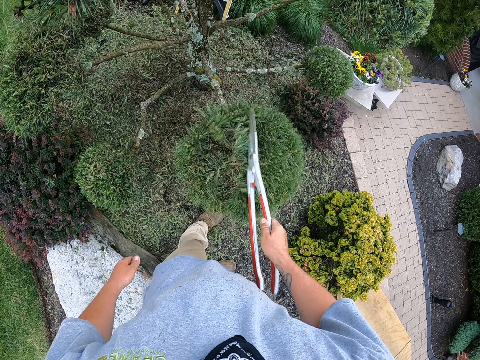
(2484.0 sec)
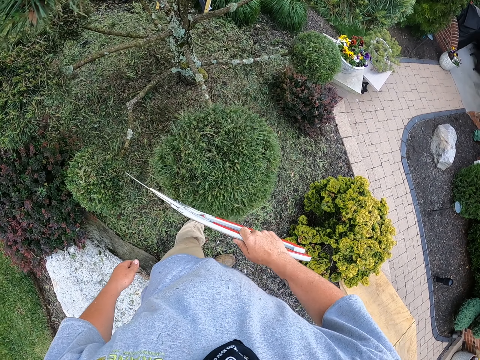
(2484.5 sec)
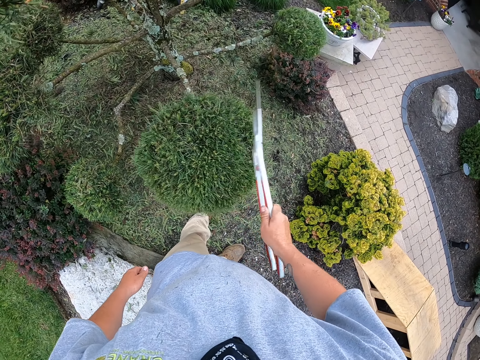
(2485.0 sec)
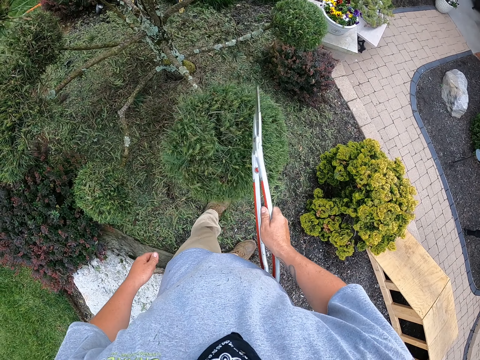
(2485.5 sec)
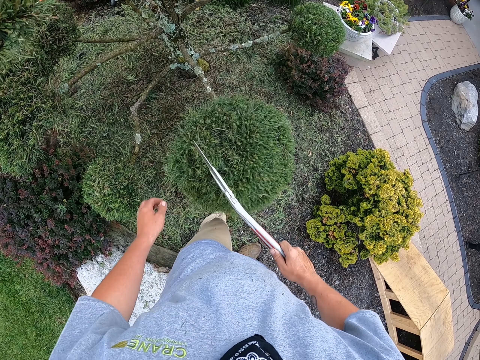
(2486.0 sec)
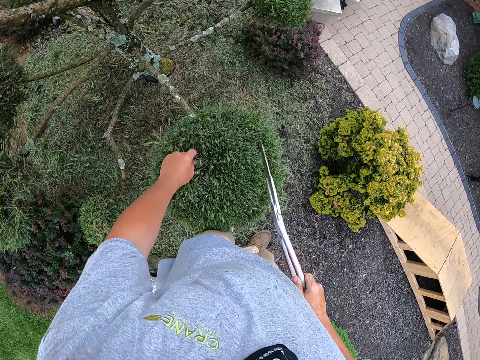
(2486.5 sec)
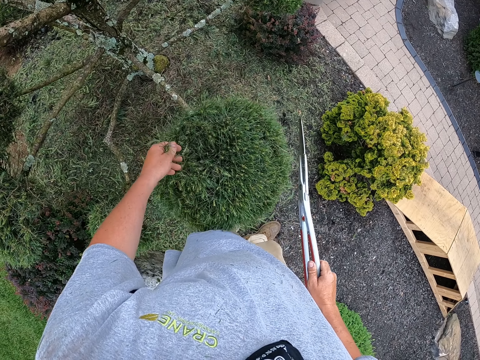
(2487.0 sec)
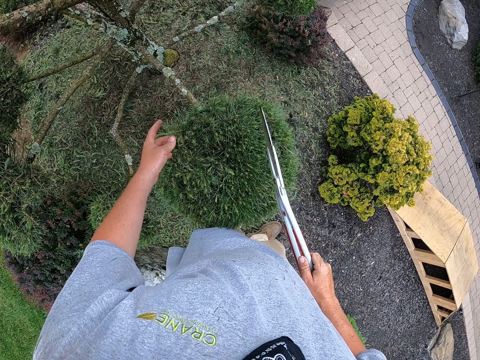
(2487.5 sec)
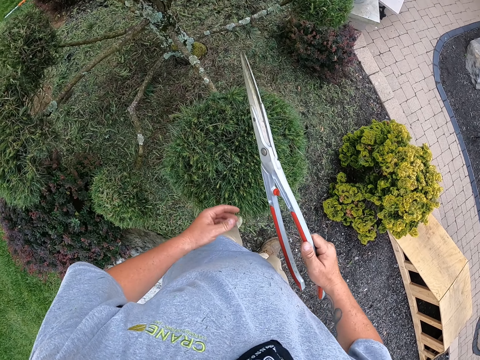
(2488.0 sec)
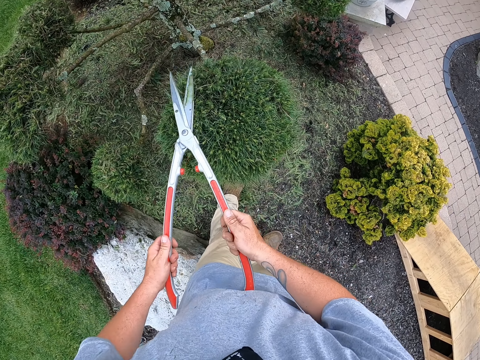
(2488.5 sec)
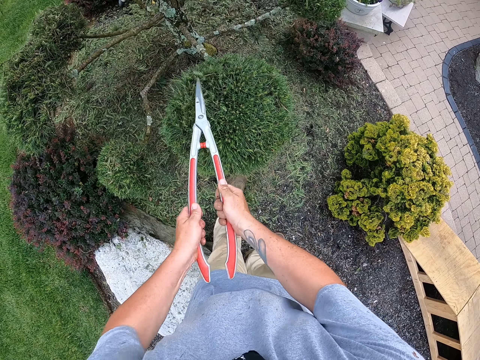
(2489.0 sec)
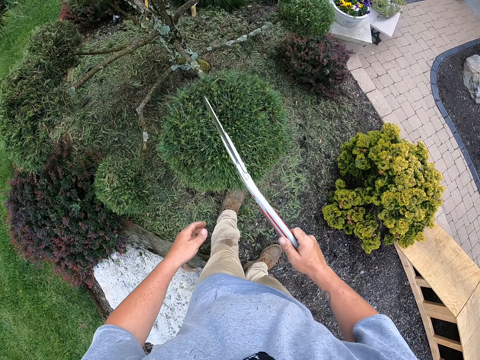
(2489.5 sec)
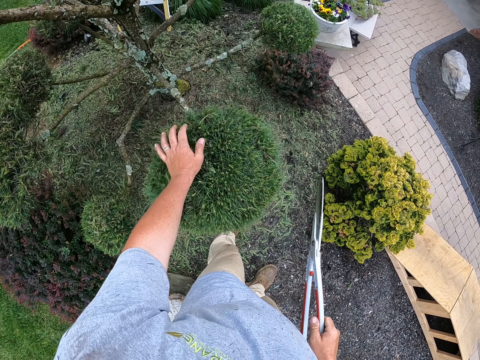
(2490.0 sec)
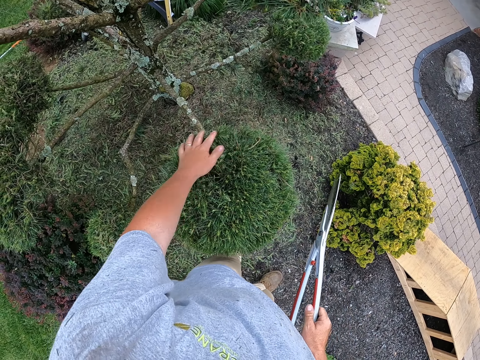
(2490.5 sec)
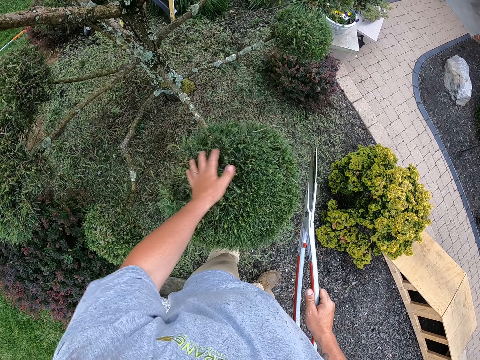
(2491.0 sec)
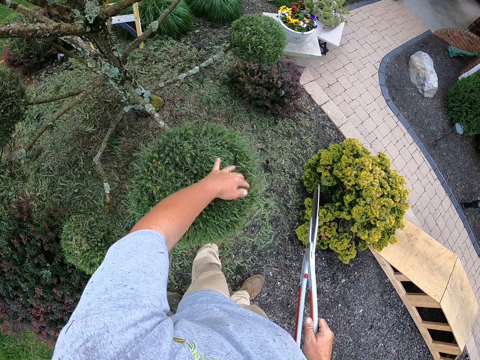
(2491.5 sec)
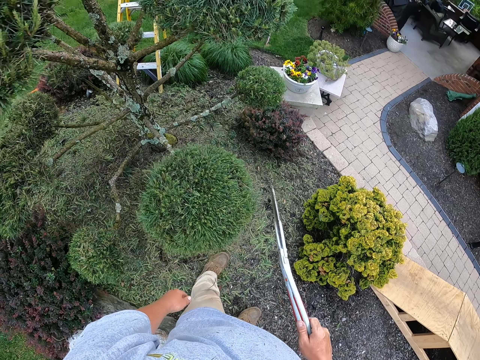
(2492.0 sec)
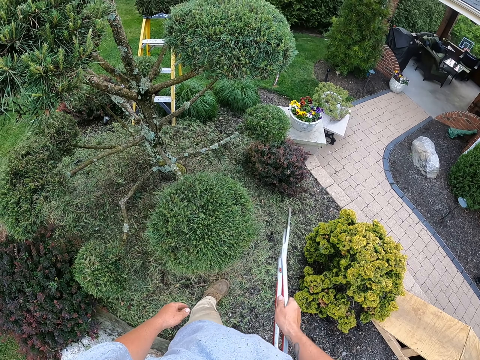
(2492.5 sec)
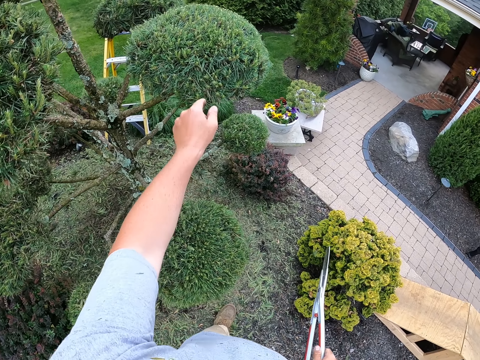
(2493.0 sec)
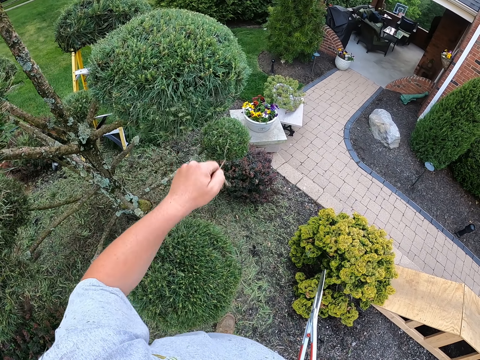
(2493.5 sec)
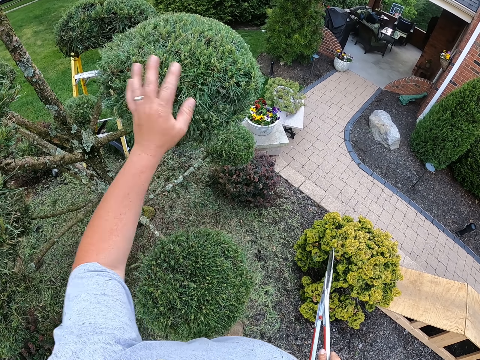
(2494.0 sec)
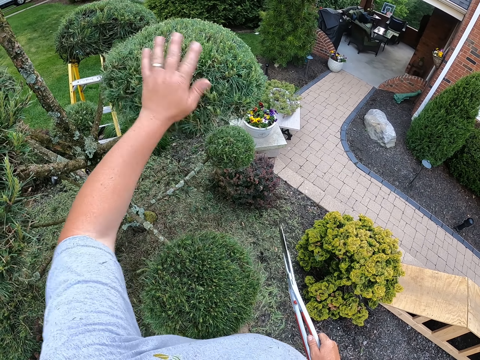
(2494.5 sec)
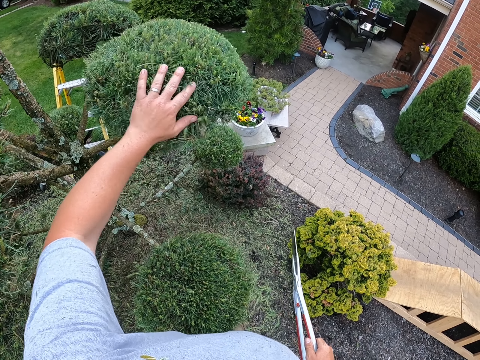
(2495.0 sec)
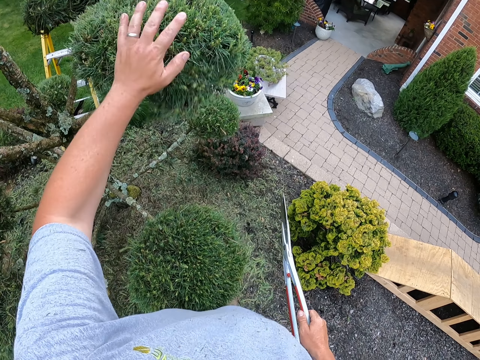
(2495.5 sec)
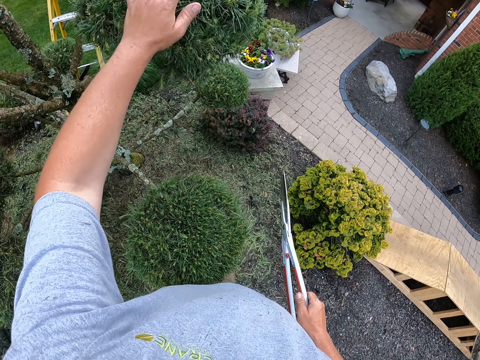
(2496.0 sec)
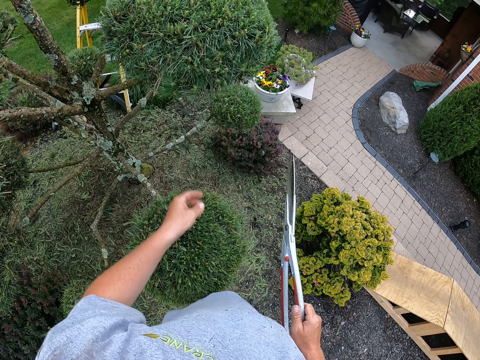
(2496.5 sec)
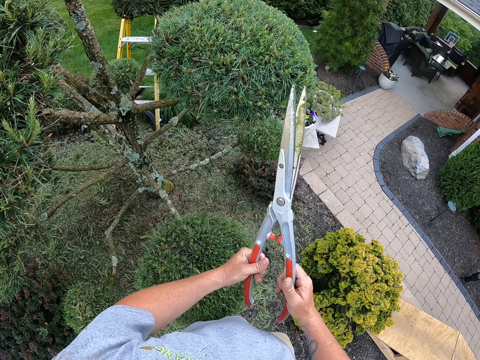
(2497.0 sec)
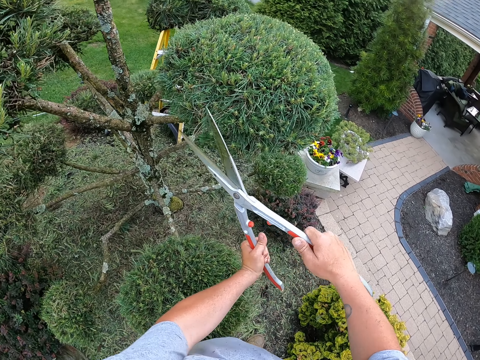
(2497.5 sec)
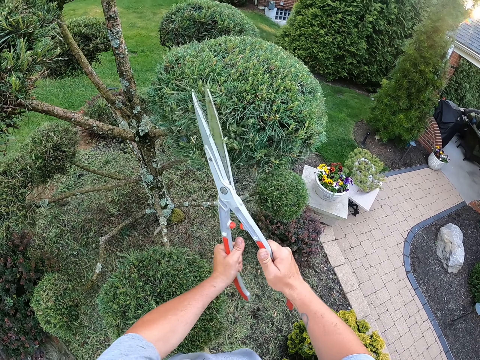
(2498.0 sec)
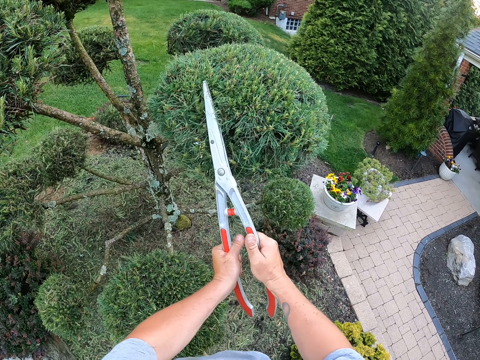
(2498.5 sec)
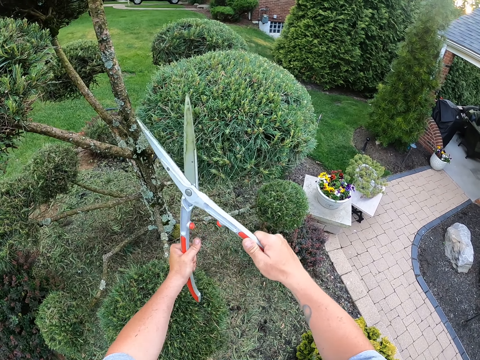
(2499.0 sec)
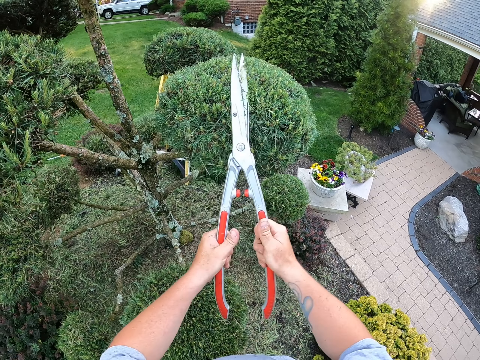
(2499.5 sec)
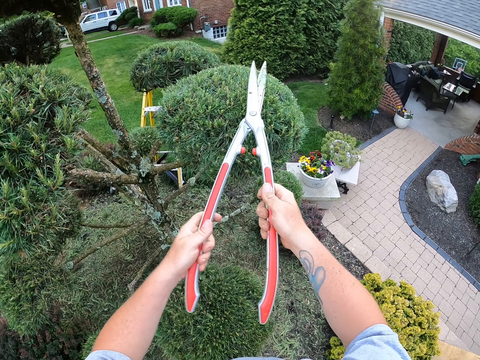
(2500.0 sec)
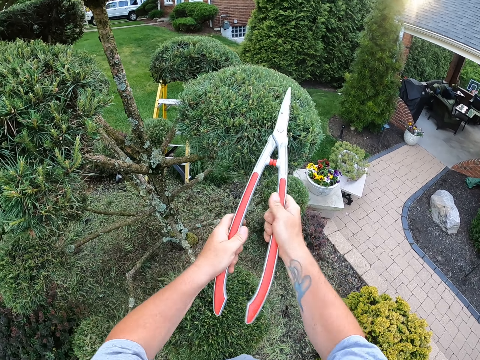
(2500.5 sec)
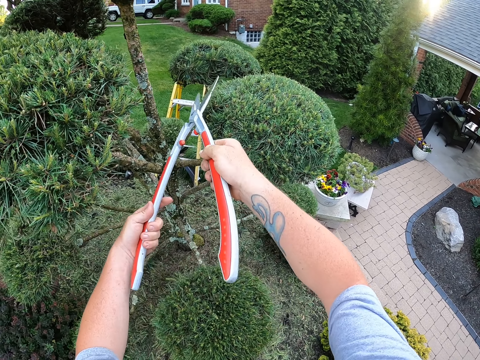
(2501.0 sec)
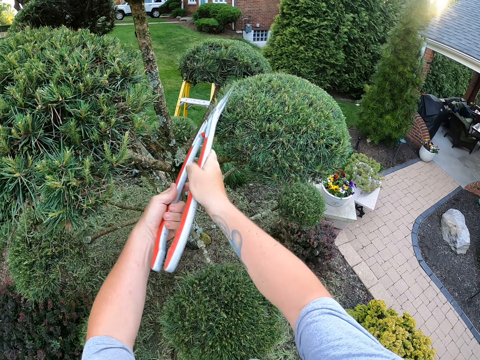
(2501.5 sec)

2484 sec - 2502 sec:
The camera wearer taps the flower with the pruning shears. They touch the flower. They hold the pruning shears with both hands. They trim the tree using the pruning shears. They remove the cut leaves from the tree with the left hand and the pruning shears. They touch the flower. They hold the pruning shears with both hands. They trim the tree using the pruning shears.

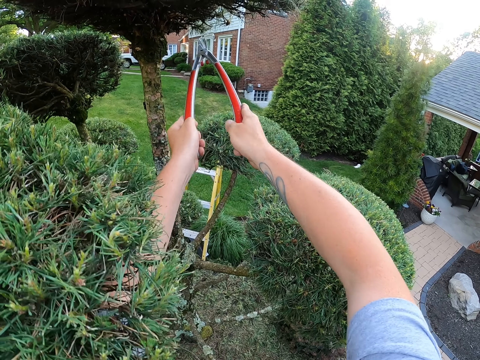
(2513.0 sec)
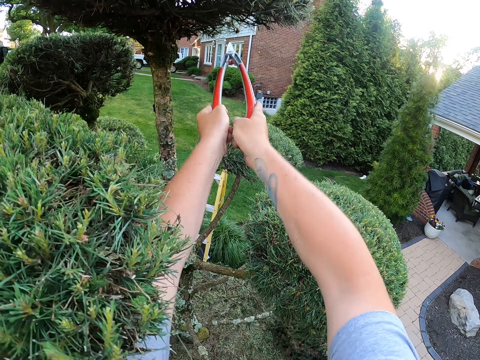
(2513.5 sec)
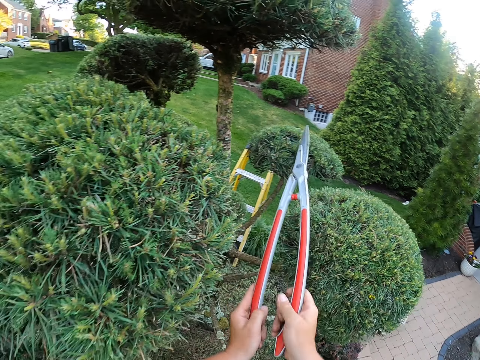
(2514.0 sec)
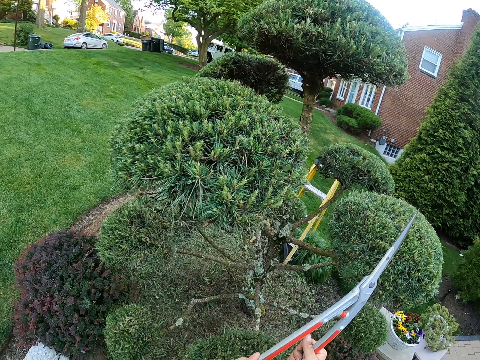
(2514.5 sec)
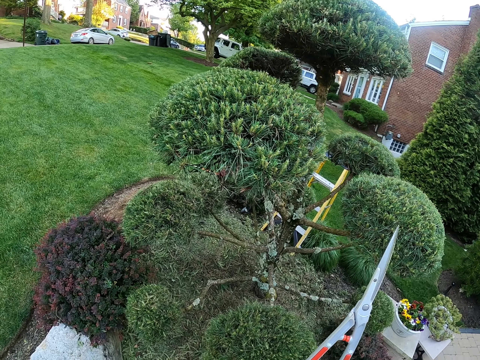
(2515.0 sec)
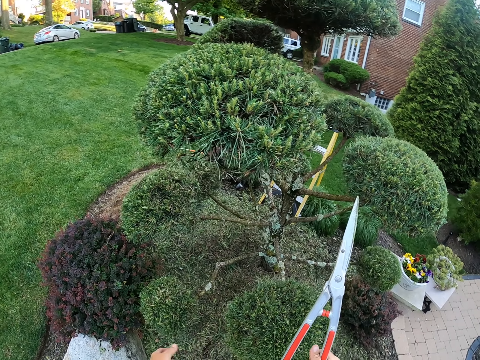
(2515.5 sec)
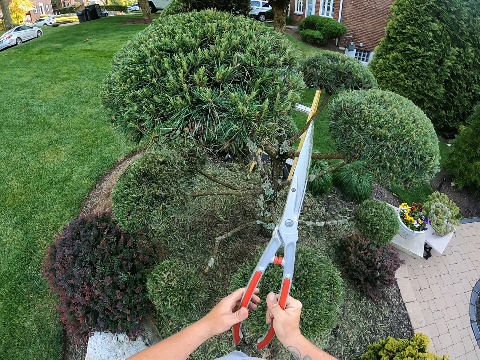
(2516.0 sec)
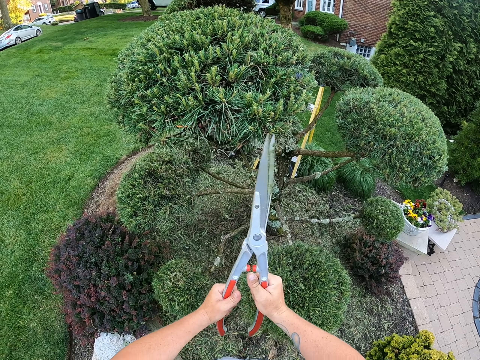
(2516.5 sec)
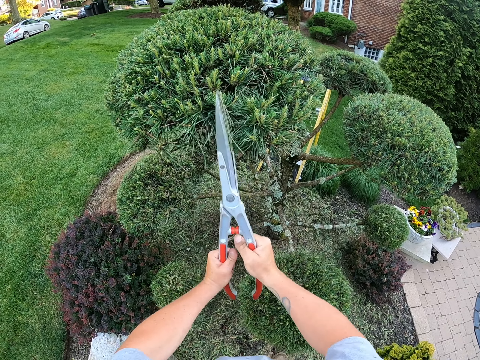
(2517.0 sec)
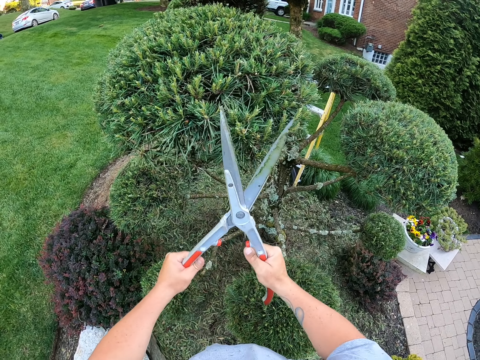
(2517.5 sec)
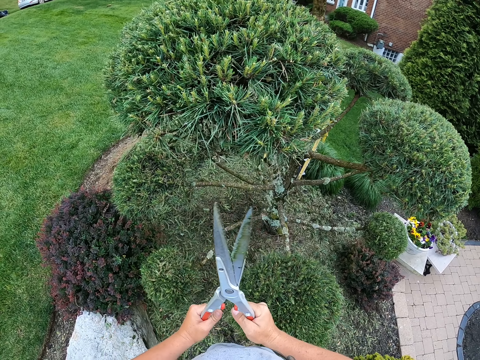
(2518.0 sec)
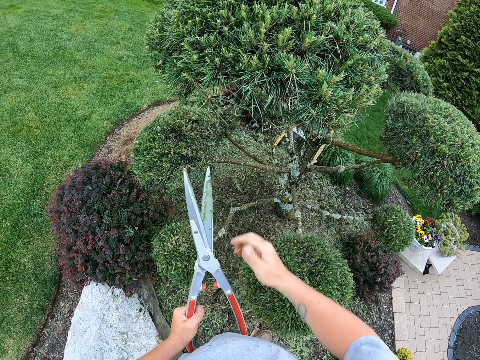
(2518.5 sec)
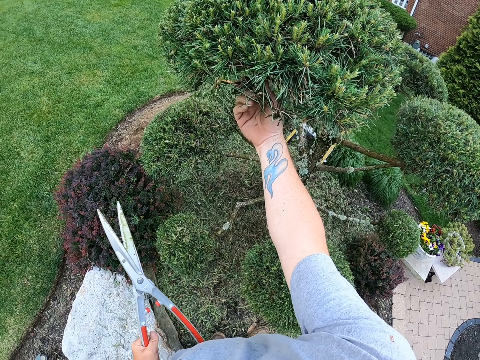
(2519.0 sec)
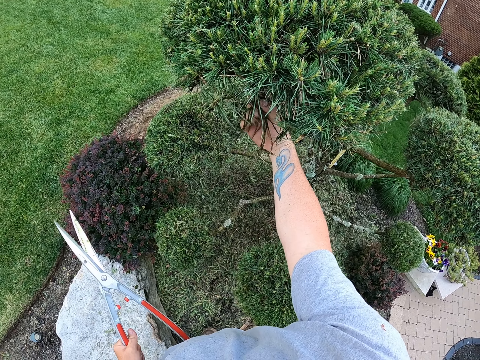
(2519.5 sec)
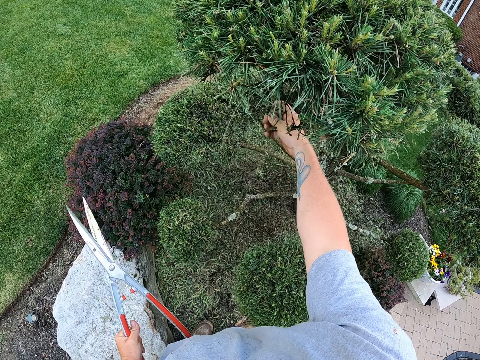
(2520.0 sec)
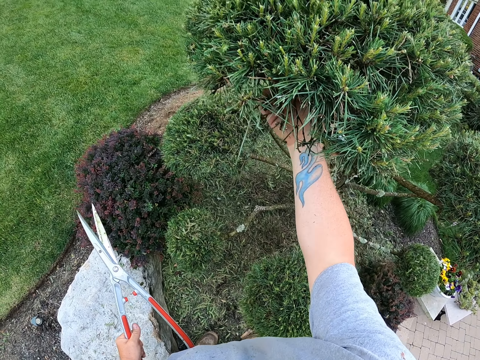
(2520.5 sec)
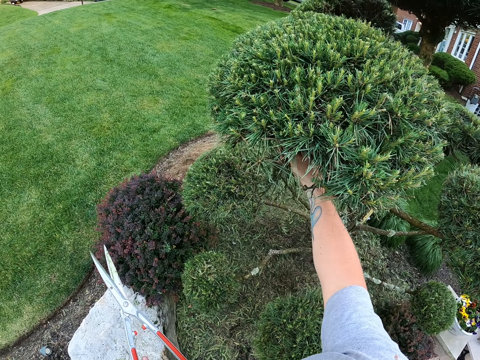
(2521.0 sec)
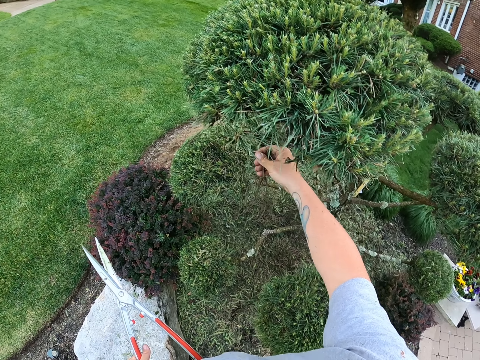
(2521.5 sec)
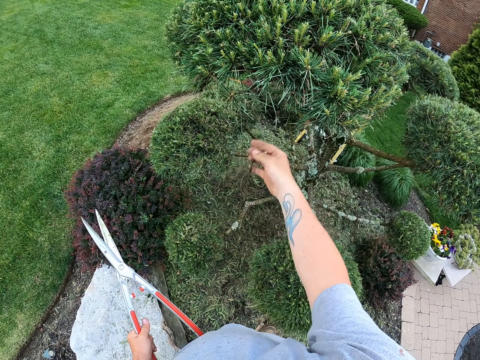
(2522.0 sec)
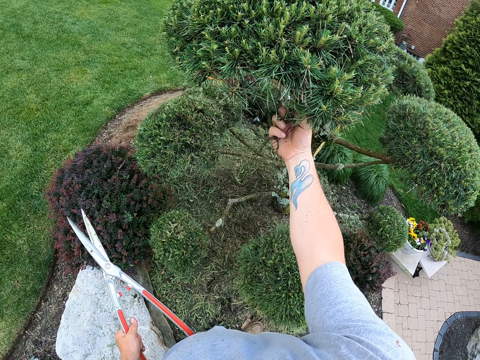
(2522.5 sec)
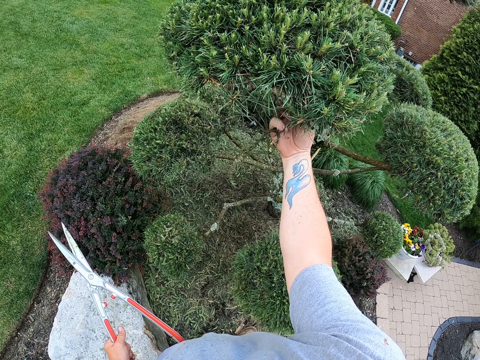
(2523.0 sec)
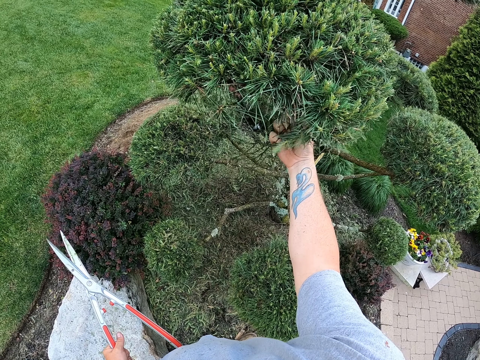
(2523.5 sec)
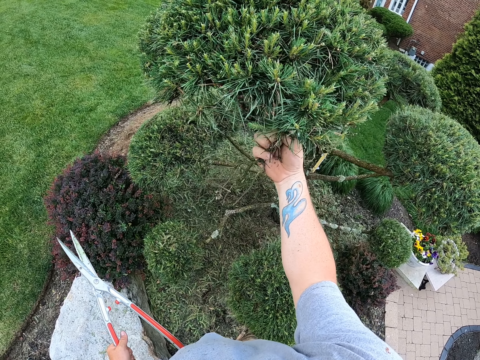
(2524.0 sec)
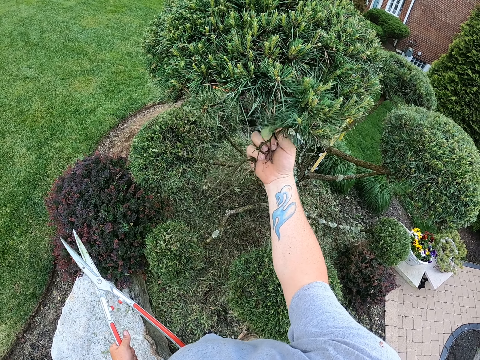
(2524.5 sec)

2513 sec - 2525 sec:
The camera wearer looks at the flower. They trim the flower. They pluck twigs from a tree using the right hand. They touch the flower. They remove the cut branches from the flower.
